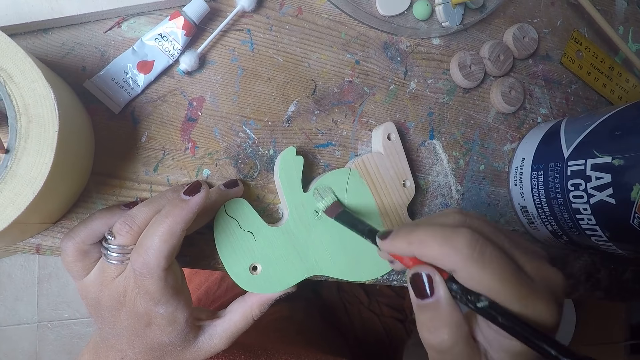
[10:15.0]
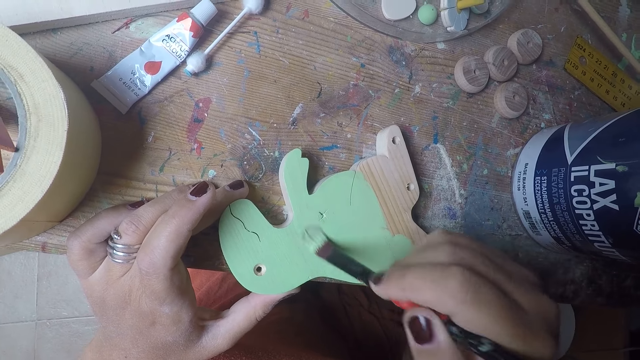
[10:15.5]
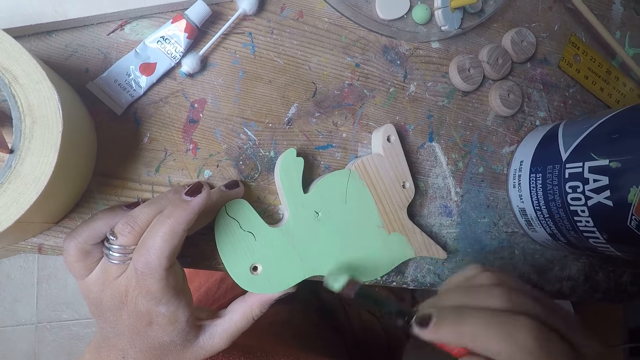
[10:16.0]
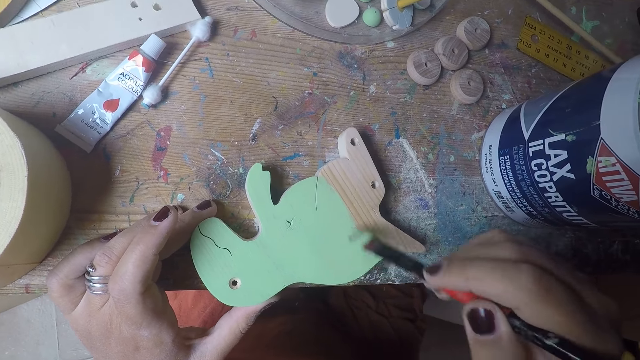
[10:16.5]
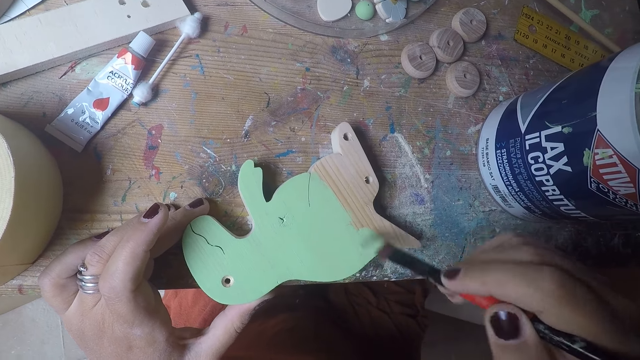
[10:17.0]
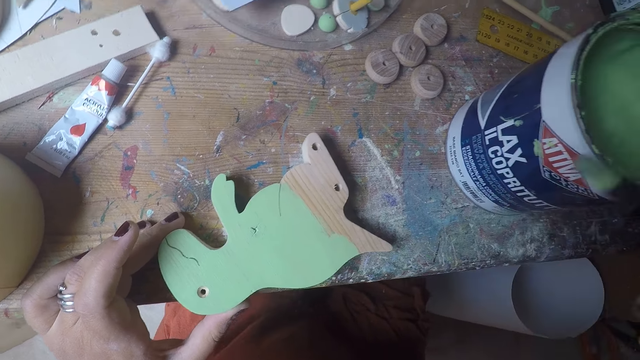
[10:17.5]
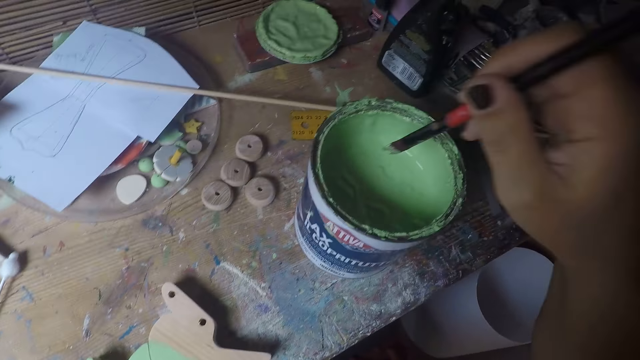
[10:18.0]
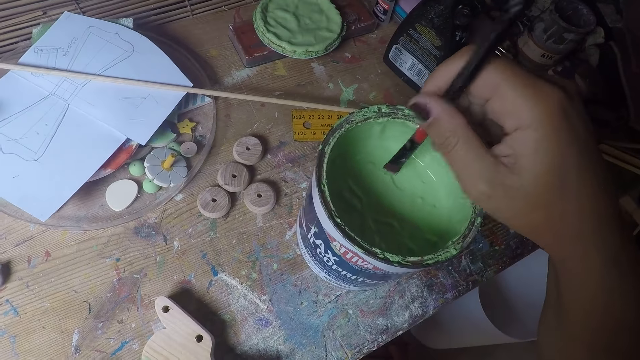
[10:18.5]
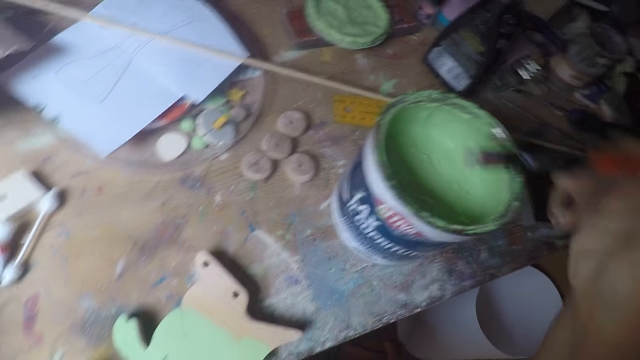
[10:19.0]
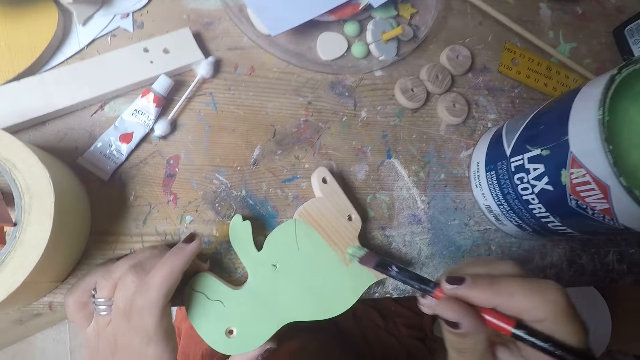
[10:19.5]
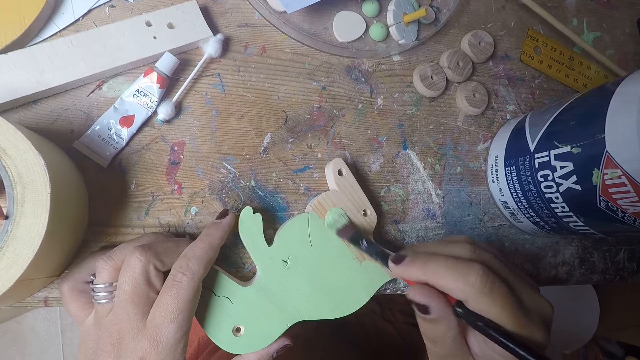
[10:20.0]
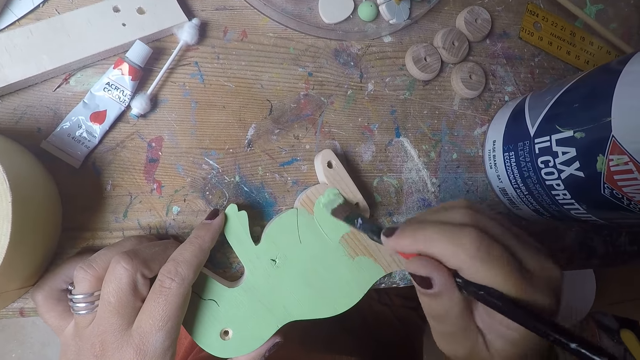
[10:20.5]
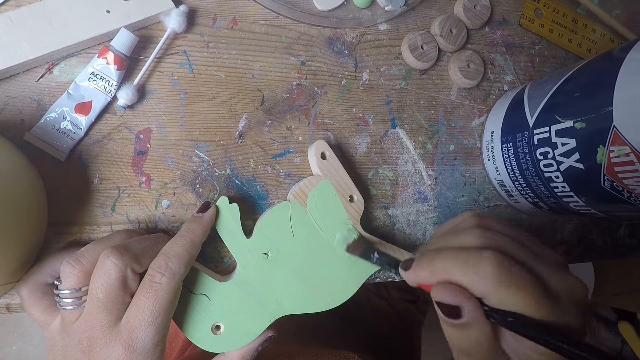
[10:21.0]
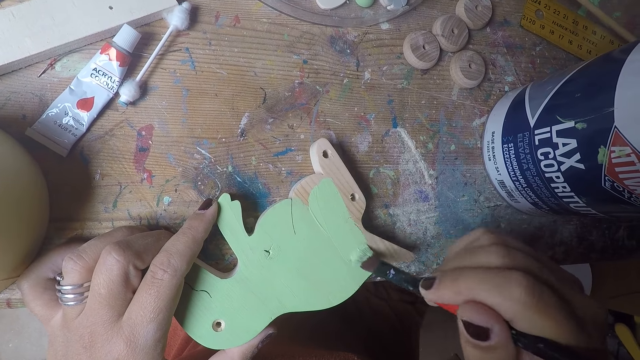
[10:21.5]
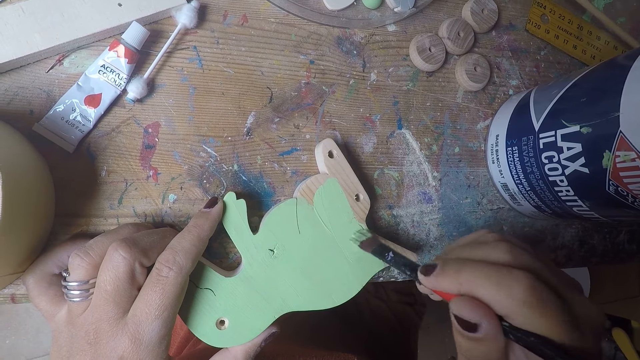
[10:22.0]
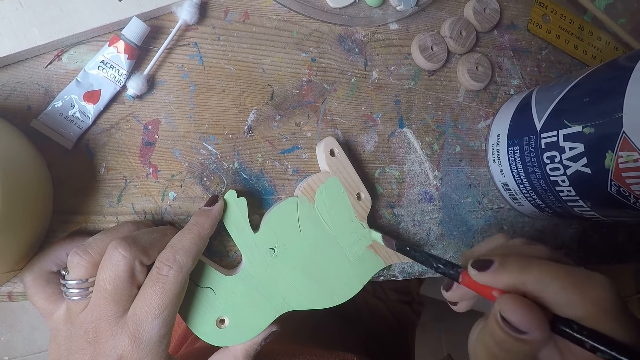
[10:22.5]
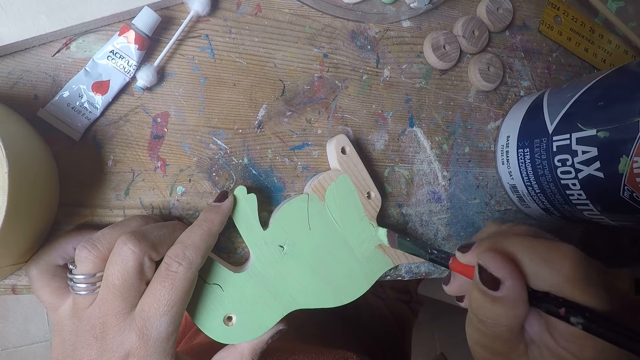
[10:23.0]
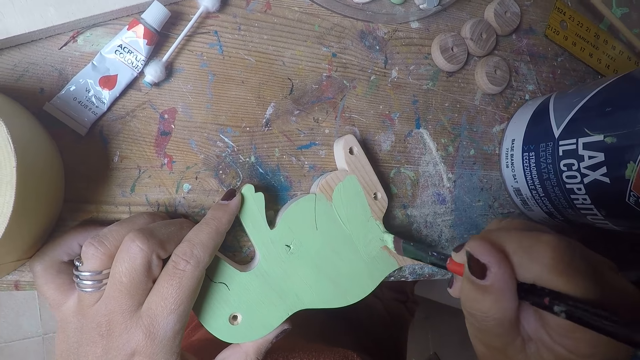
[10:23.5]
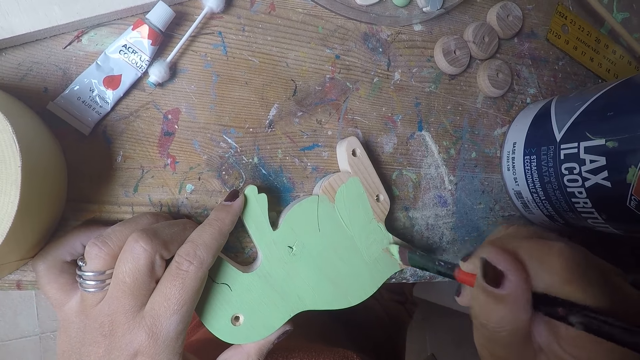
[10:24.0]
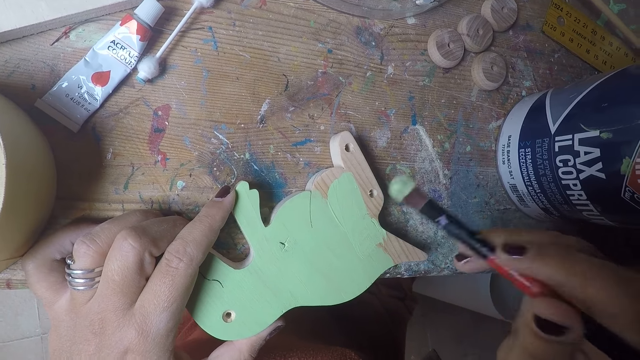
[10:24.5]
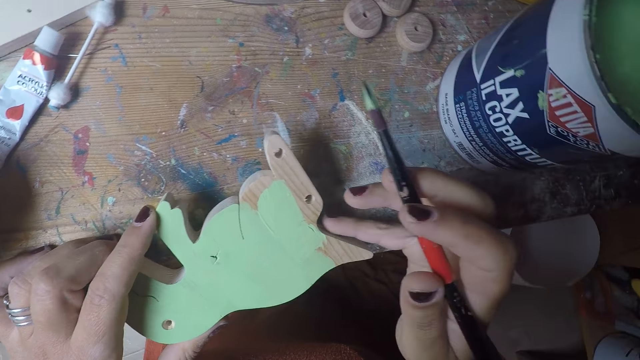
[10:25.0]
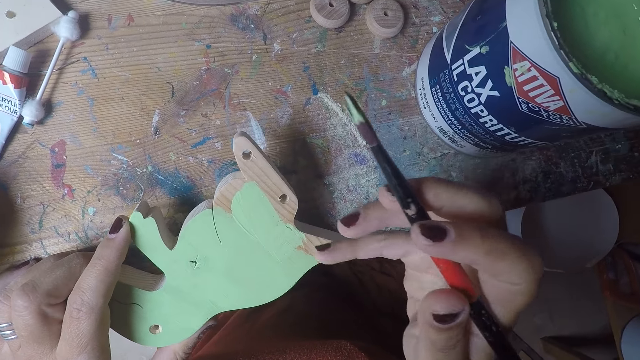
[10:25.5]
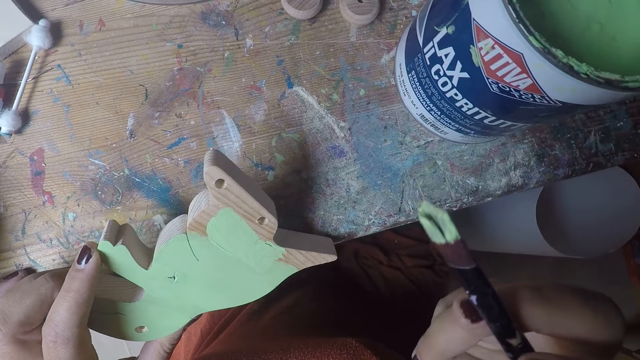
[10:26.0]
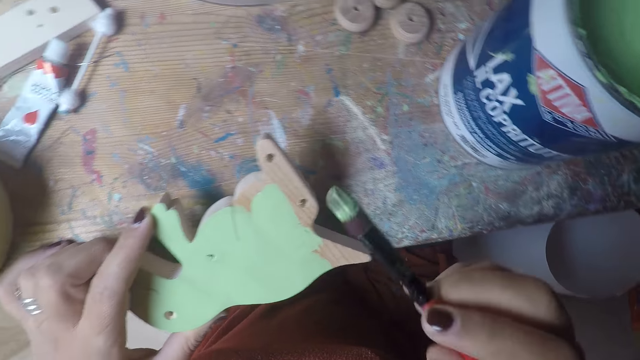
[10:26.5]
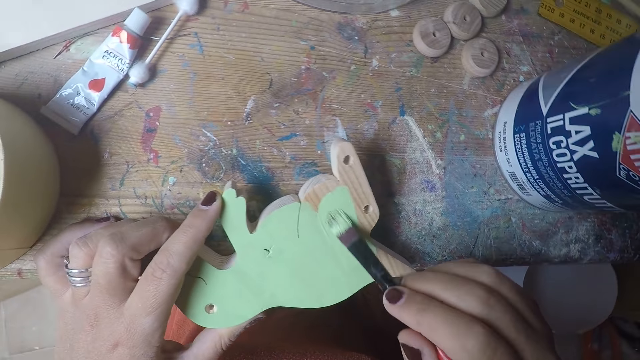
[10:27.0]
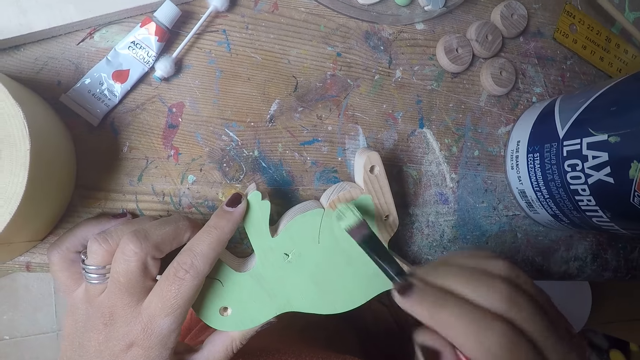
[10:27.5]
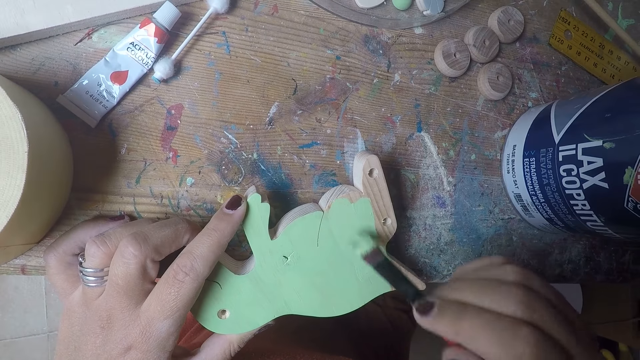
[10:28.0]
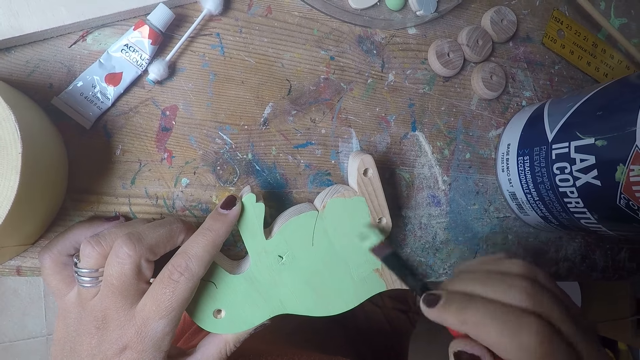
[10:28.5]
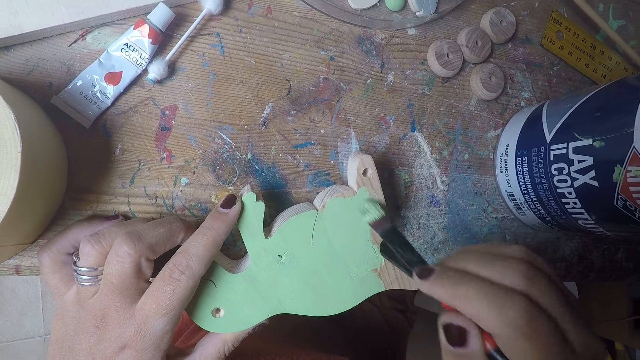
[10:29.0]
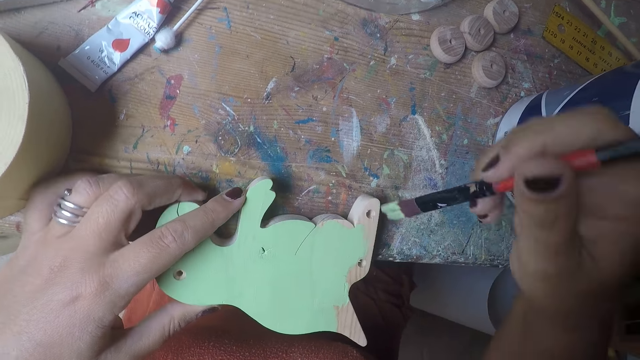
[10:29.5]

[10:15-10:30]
The camera wearer stops painting. She dips the brush in her right hand in the paint bucket on the table. She removes the paint brush from the paint. She paints the wood-shaped dinosaur with the brush in her right hand. She stops painting. She cleans the wood-shaped dinosaur with her right finger. She paints the wood-shaped dinosaur with the brush in her right hand.

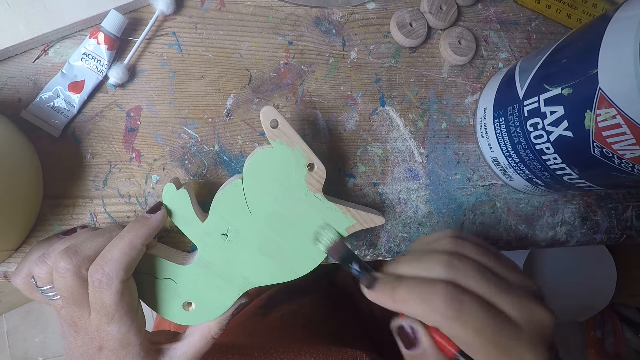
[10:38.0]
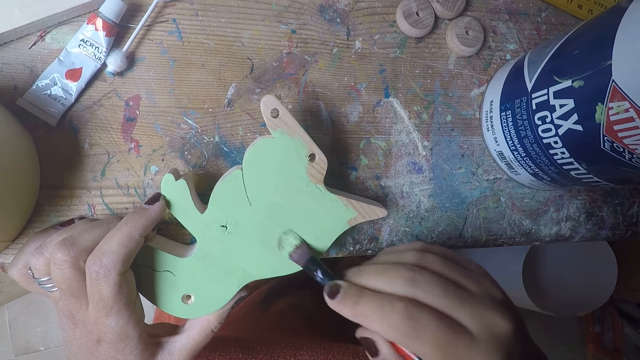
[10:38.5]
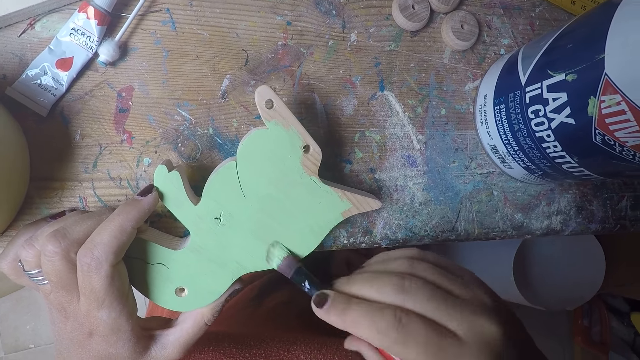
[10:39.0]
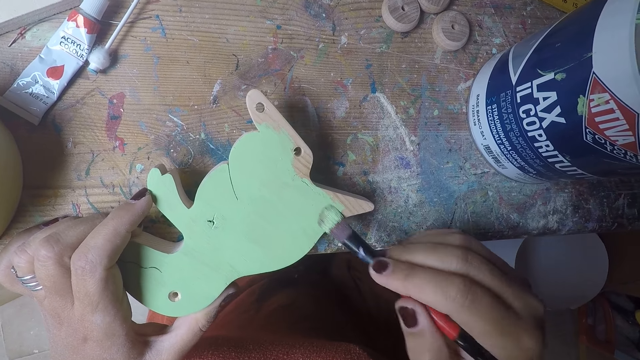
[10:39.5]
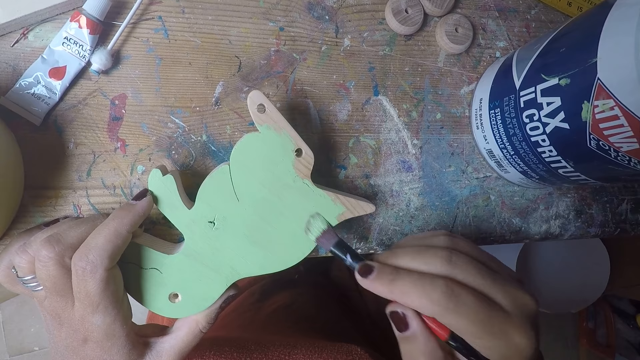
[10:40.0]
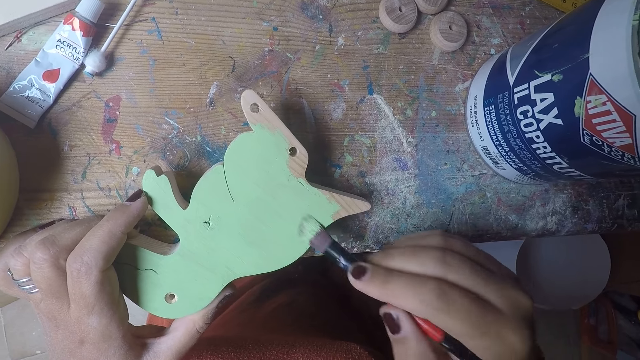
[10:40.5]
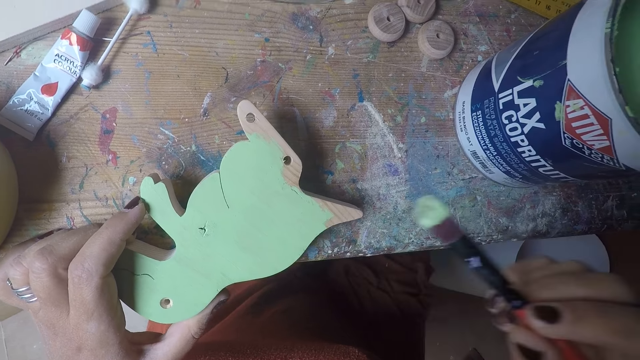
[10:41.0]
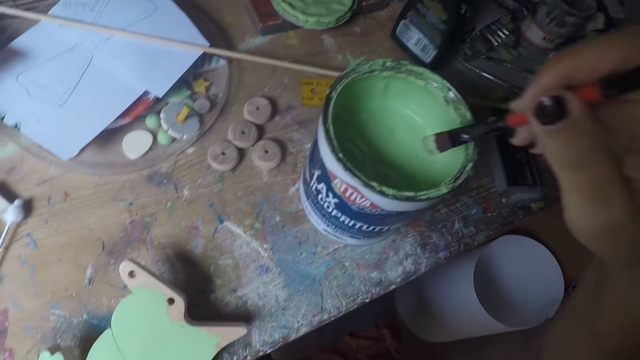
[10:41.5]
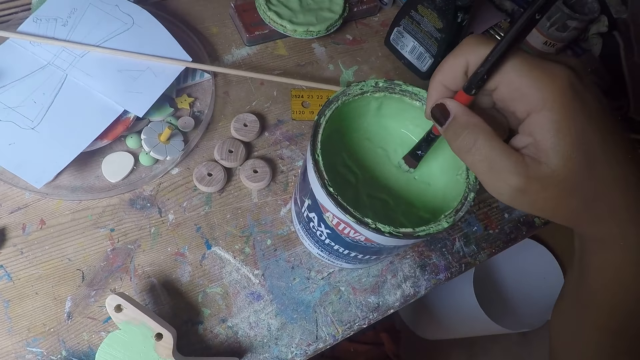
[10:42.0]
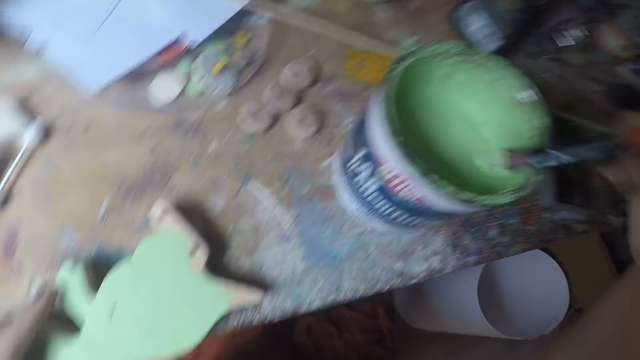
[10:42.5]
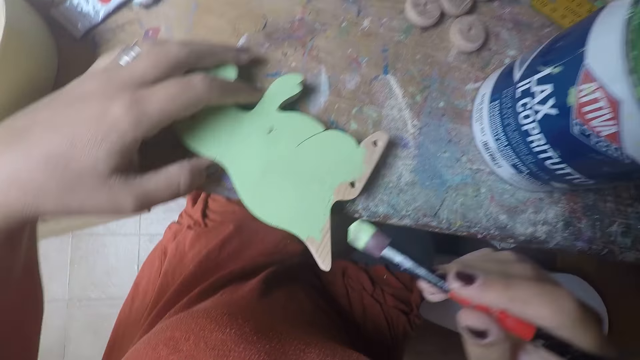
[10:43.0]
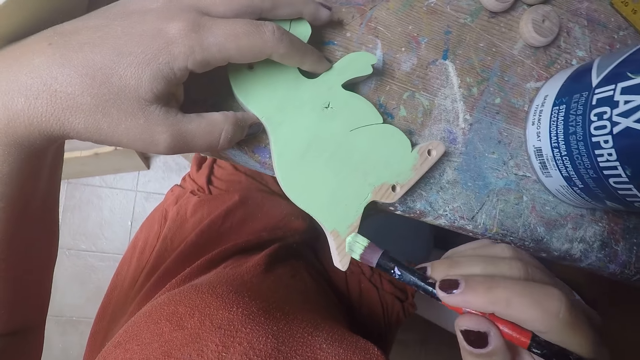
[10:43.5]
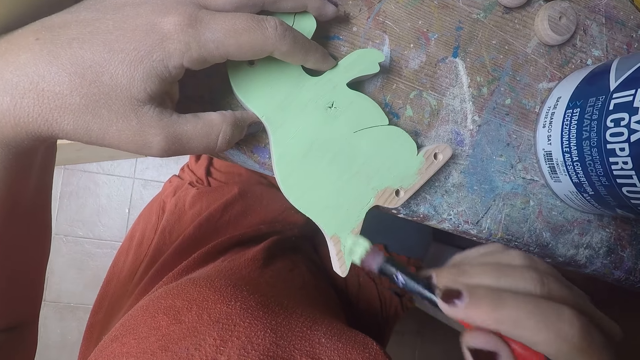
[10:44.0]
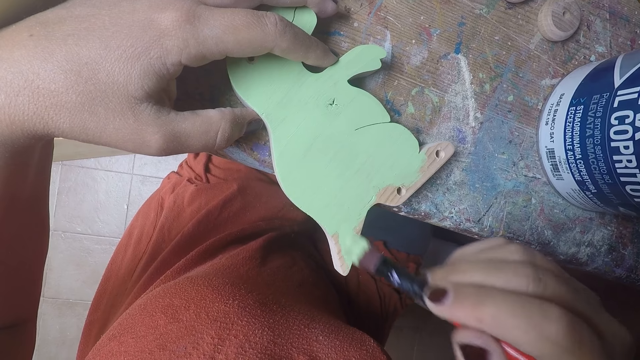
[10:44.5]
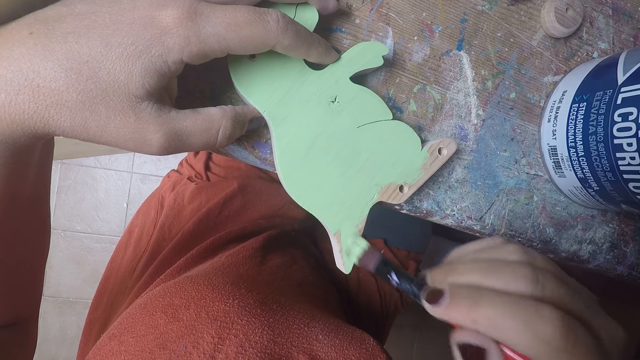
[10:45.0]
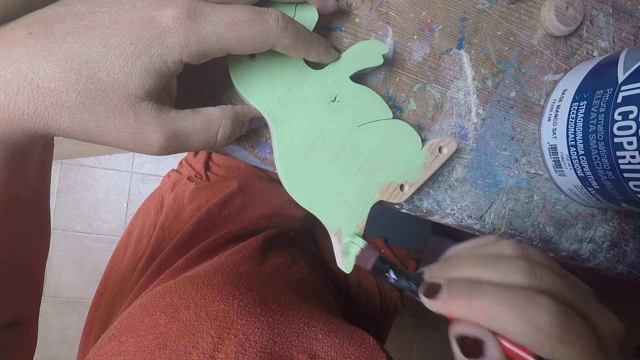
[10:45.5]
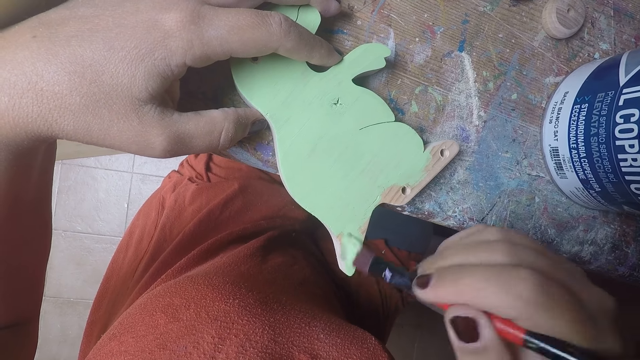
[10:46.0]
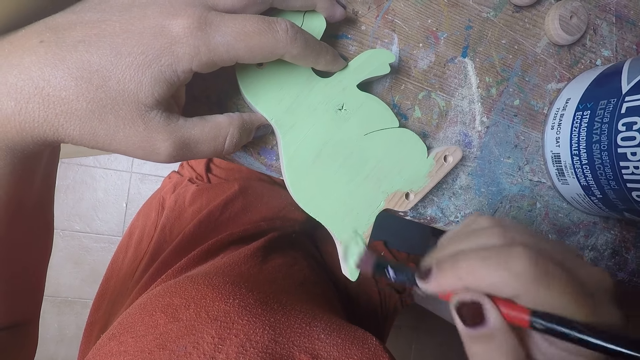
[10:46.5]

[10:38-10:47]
The camera wearer stops painting. She dips the brush in her right hand in the paint bucket on the table. She removes the paint brush from the paint. She paints the wood-shaped dinosaur with the brush in her right hand.
